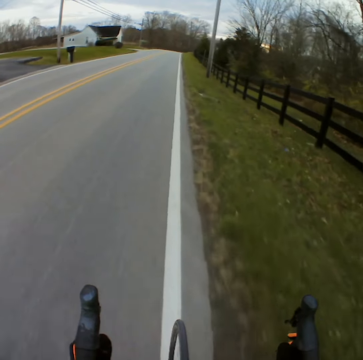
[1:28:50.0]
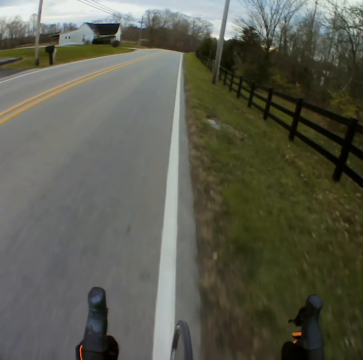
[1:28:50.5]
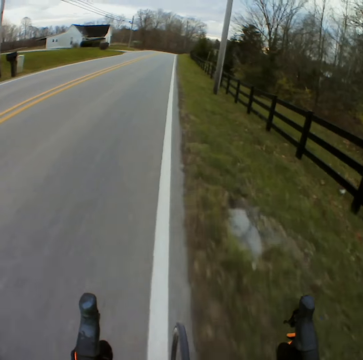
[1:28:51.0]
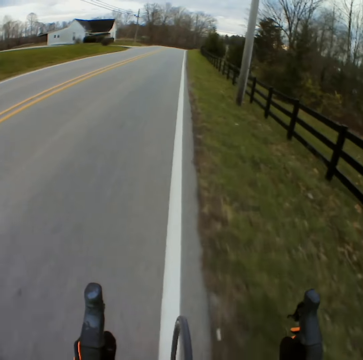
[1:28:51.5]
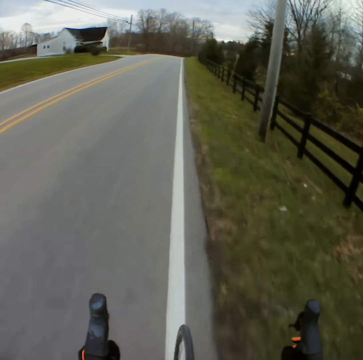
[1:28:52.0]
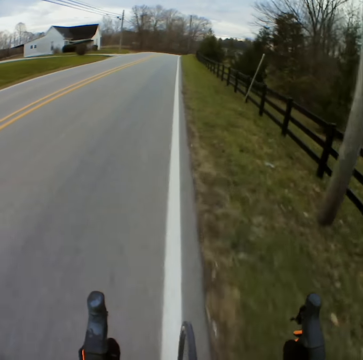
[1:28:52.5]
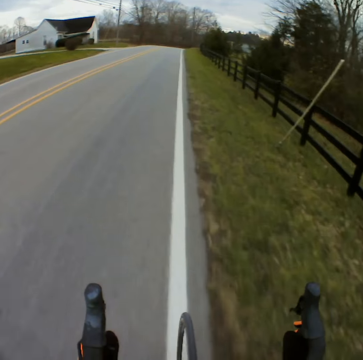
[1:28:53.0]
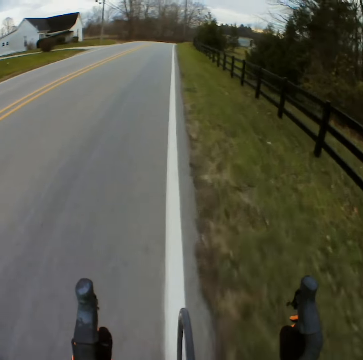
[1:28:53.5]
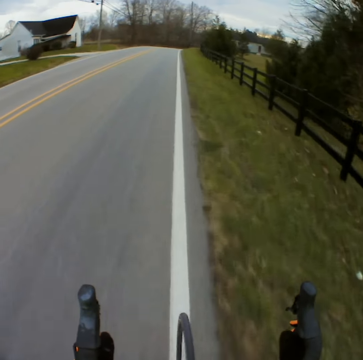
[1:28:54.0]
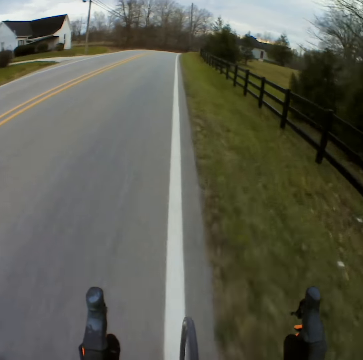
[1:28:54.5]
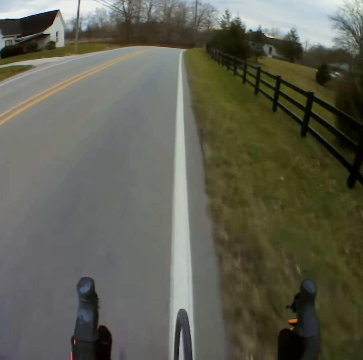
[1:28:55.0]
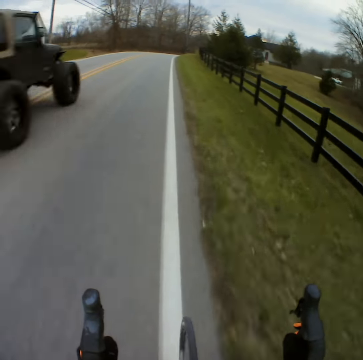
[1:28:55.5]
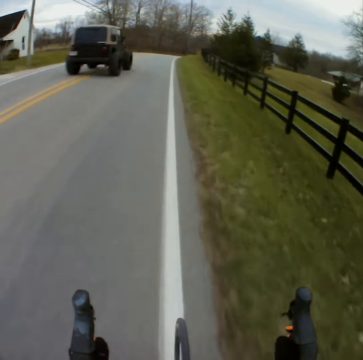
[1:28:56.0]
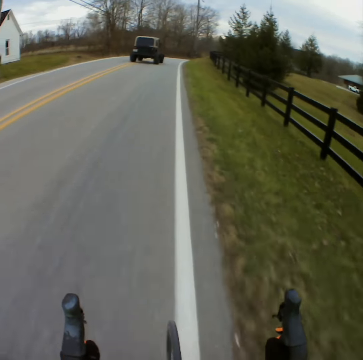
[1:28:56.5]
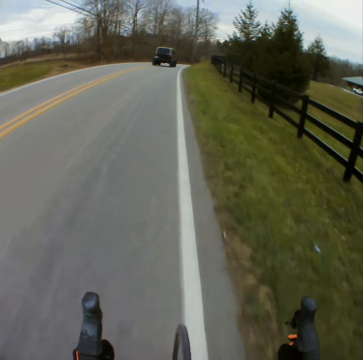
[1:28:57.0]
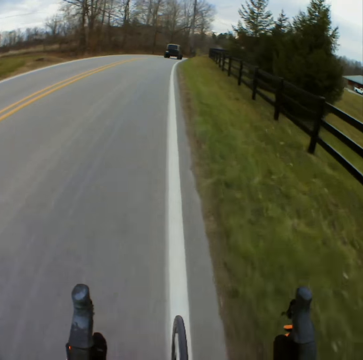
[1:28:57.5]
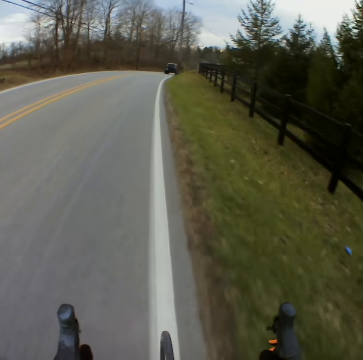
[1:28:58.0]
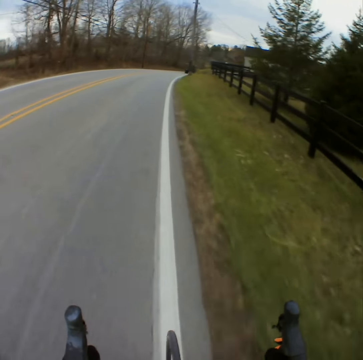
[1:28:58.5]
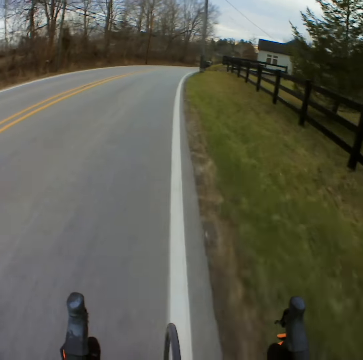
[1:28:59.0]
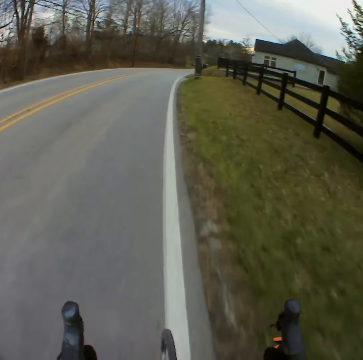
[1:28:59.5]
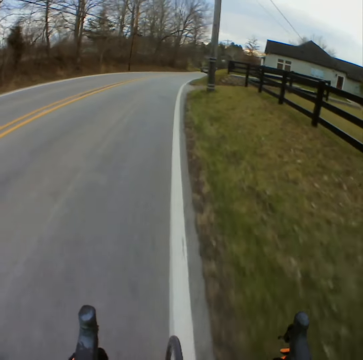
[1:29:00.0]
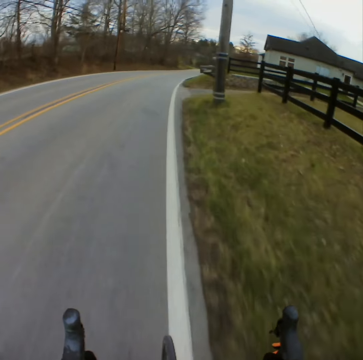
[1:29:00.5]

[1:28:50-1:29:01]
The camera wearer overtakes by the car.

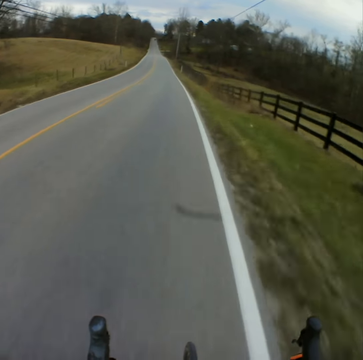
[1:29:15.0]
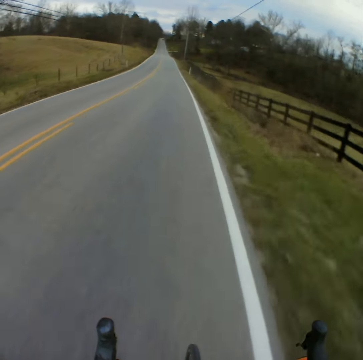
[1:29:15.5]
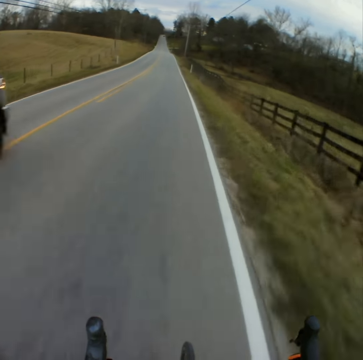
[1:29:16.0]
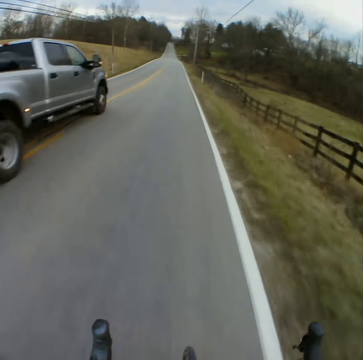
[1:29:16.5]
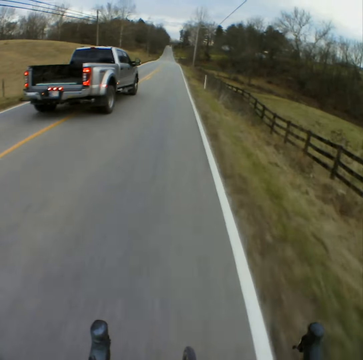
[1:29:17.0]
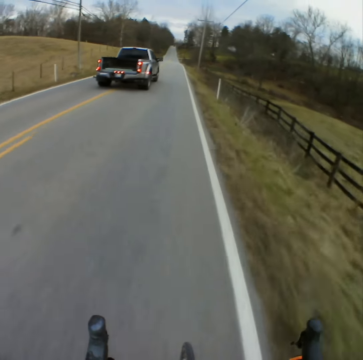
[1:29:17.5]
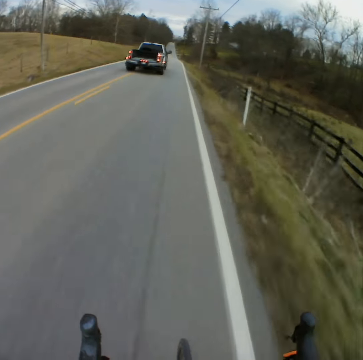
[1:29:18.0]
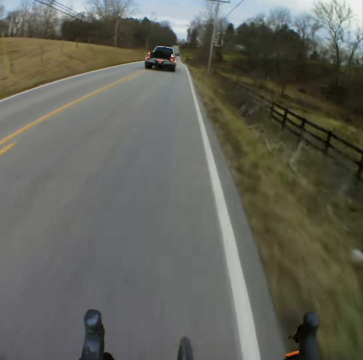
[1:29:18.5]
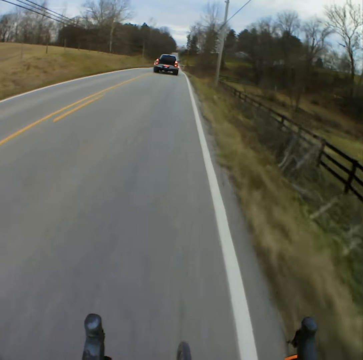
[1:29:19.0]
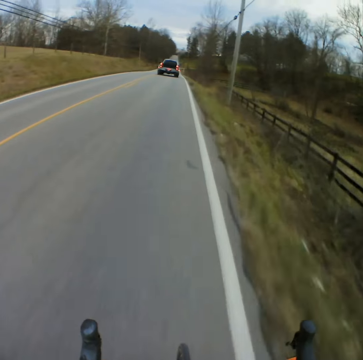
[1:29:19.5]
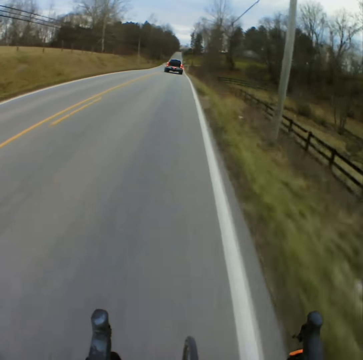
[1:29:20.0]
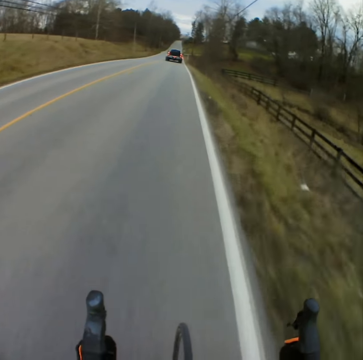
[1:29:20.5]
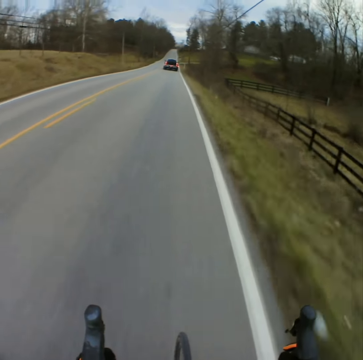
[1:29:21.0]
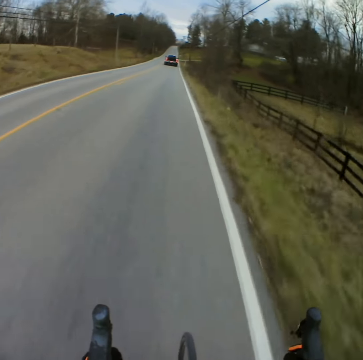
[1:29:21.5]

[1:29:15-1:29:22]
The camera wearer overtakes by the car.

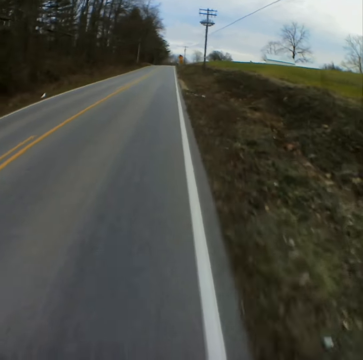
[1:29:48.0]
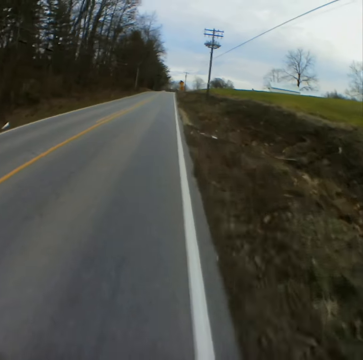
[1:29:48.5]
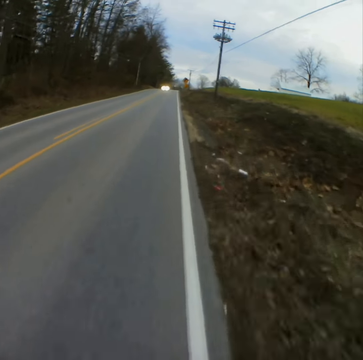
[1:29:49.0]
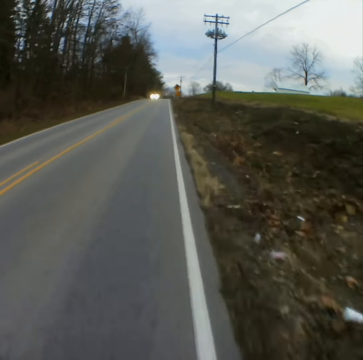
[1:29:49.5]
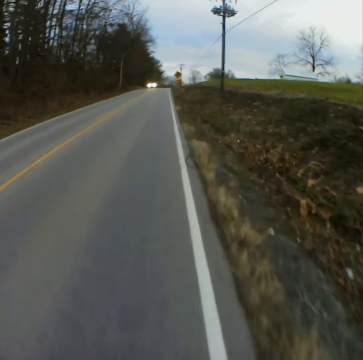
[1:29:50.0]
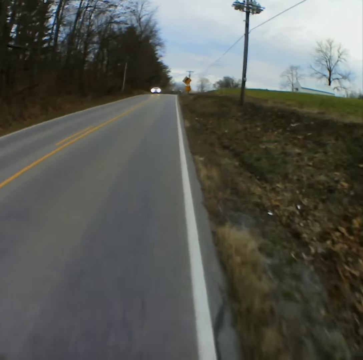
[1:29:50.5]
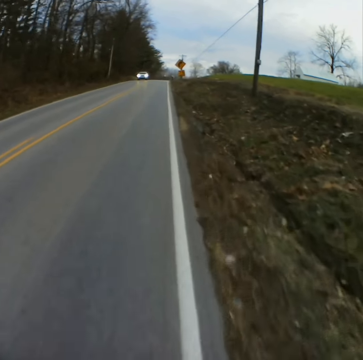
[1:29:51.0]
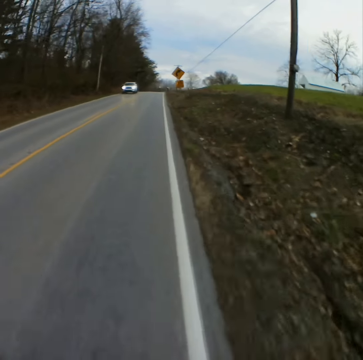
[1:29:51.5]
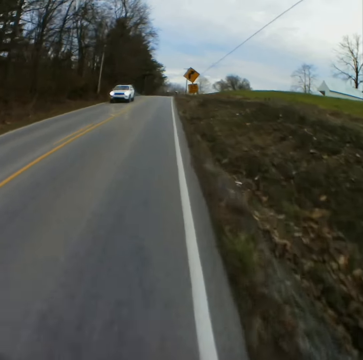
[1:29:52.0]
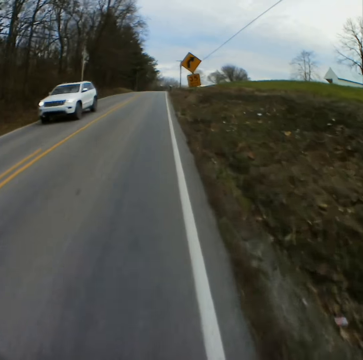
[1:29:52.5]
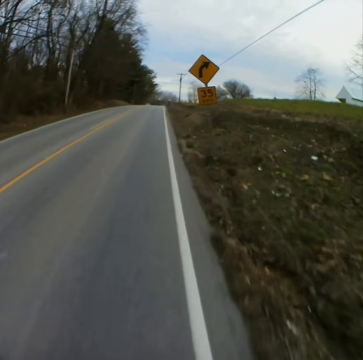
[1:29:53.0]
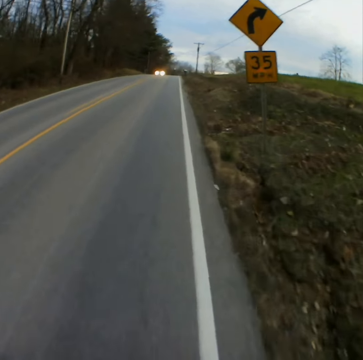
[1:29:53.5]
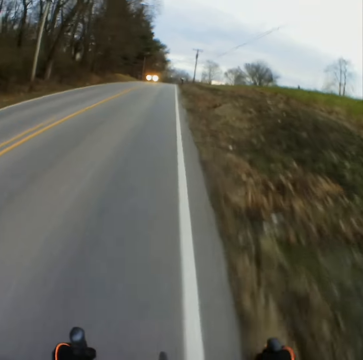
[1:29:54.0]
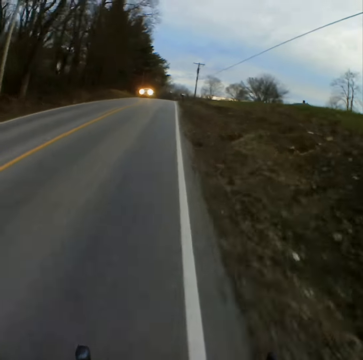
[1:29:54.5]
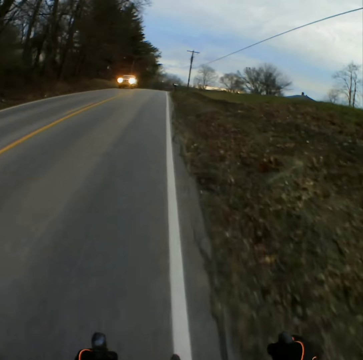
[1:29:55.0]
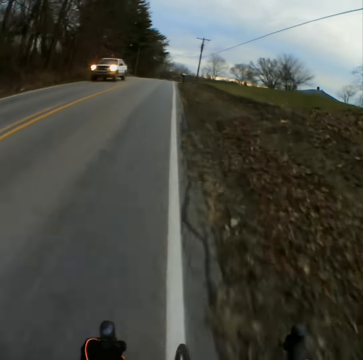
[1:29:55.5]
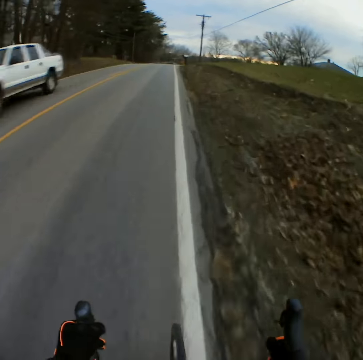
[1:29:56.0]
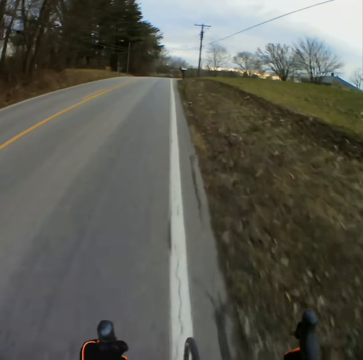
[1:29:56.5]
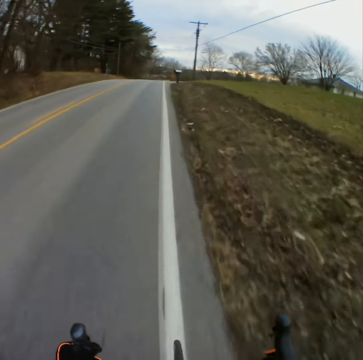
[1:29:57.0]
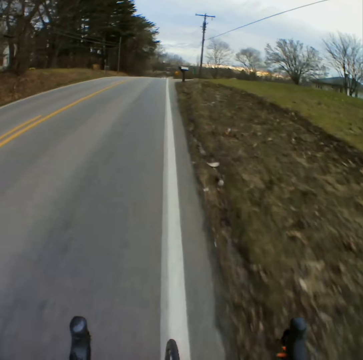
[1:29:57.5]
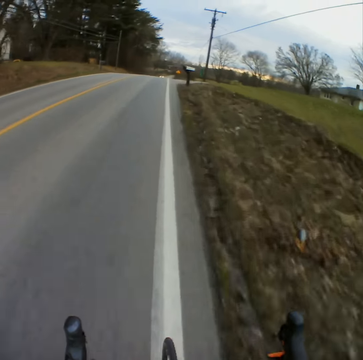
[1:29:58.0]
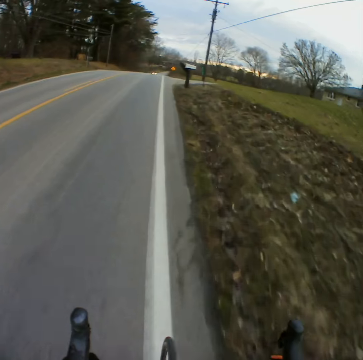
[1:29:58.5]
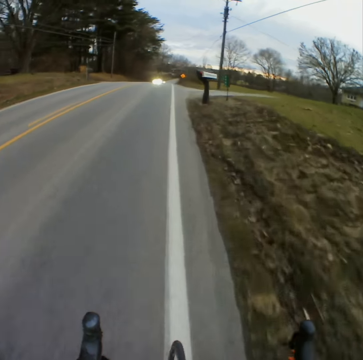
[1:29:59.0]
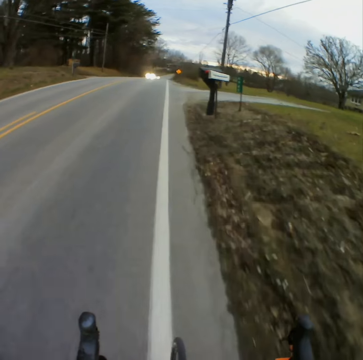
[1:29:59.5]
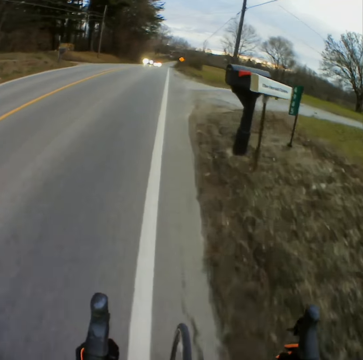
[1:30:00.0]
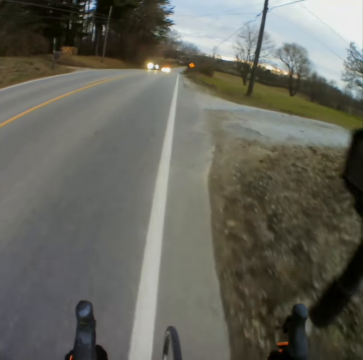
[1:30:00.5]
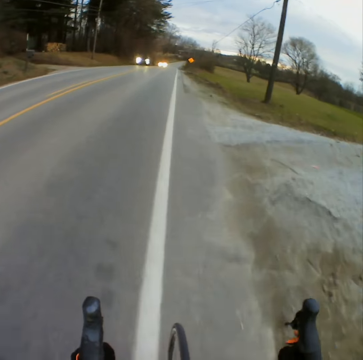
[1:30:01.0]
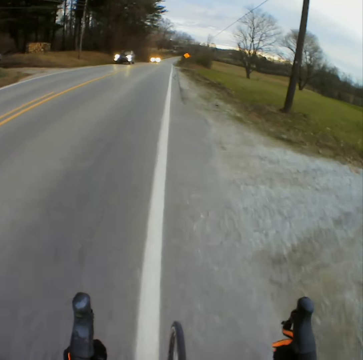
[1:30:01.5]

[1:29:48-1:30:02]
The camera wearer approaches the car in front. They overtake the car. They approach the car in front. They overtake the car. They approach the cars in front.

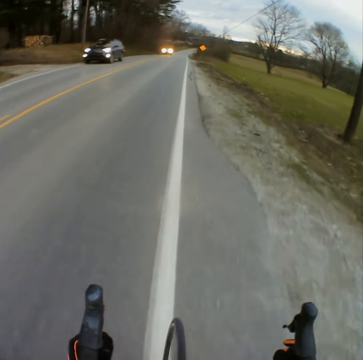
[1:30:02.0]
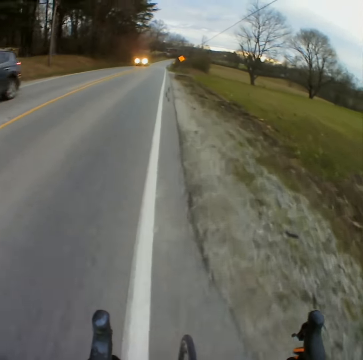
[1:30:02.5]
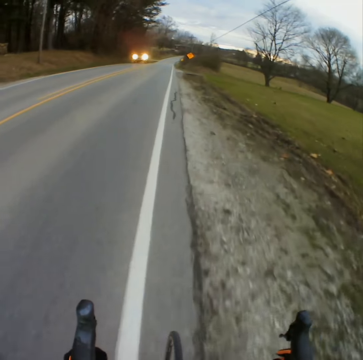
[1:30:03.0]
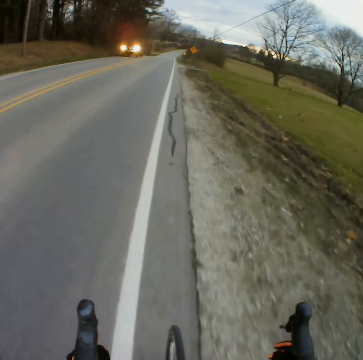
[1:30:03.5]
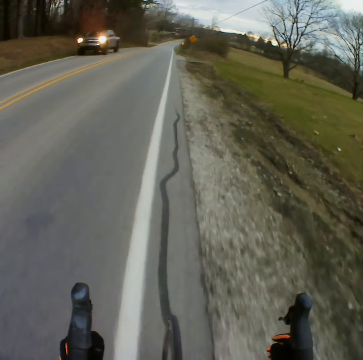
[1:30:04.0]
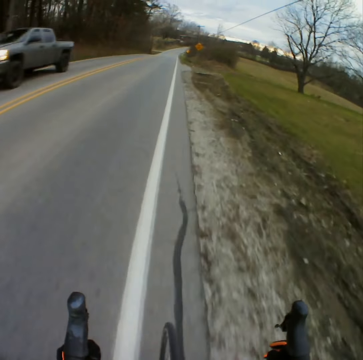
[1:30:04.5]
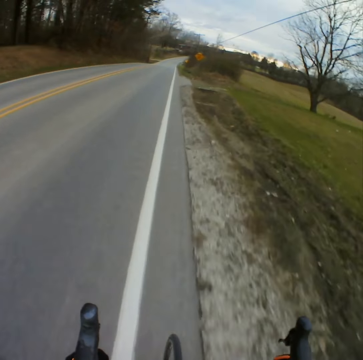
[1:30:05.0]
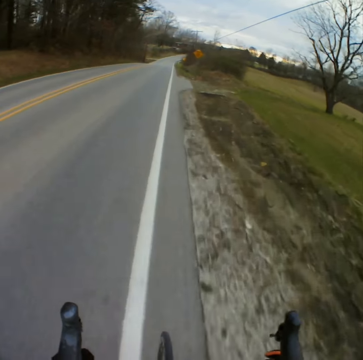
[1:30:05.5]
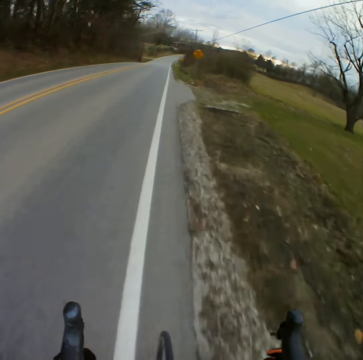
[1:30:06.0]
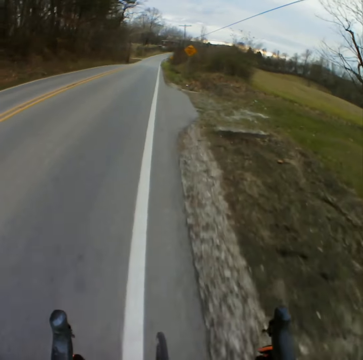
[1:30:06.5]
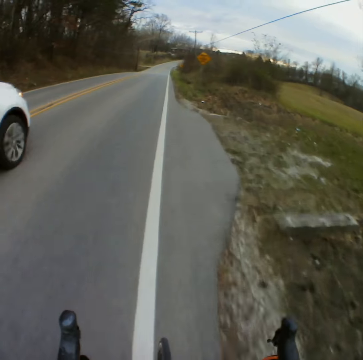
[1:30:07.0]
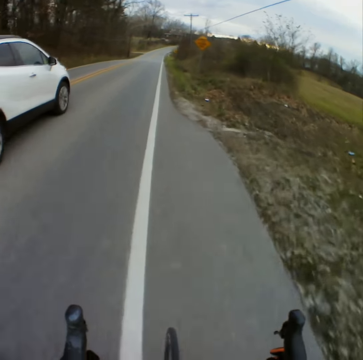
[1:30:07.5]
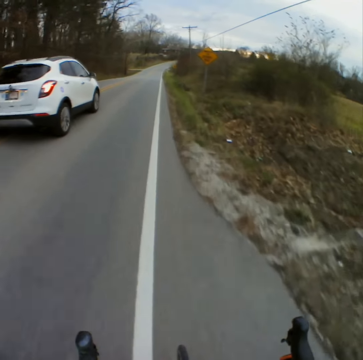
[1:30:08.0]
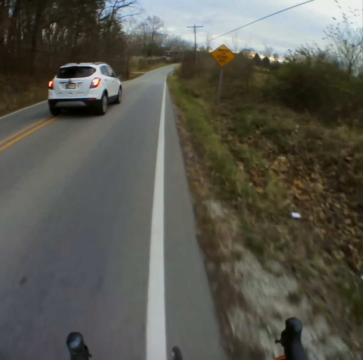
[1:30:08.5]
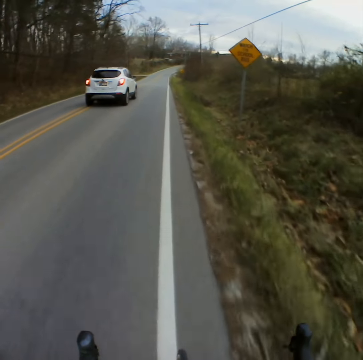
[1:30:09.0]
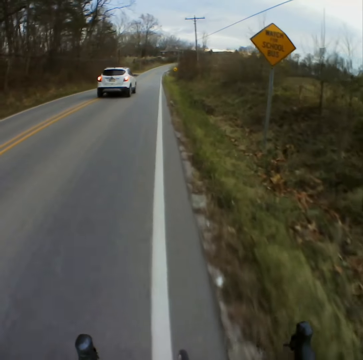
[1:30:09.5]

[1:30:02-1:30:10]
The camera wearer overtakes by the car. They overtake by the car again.
